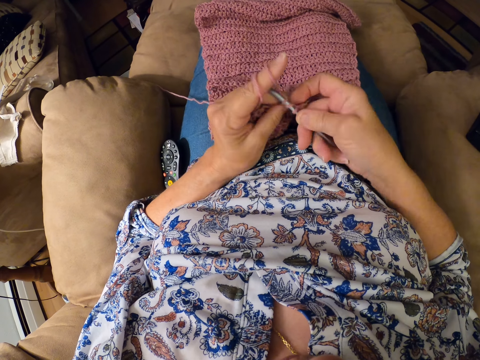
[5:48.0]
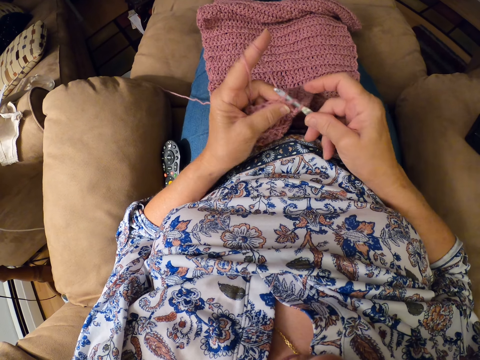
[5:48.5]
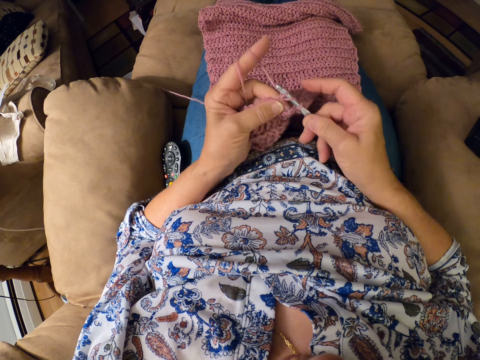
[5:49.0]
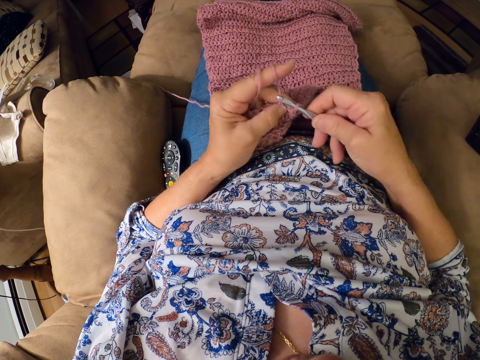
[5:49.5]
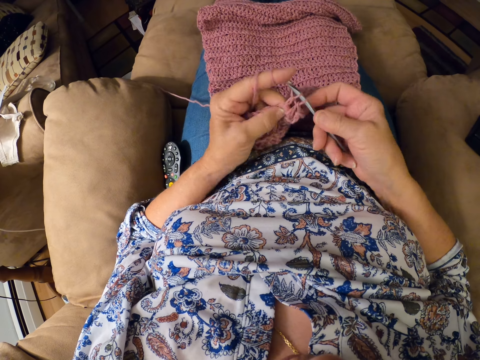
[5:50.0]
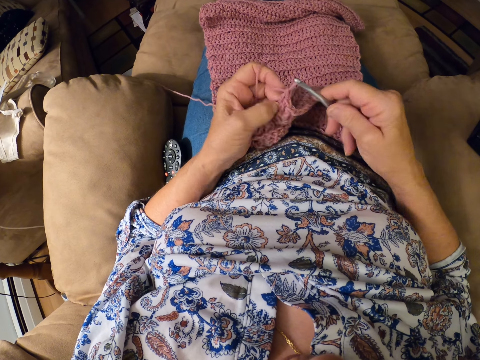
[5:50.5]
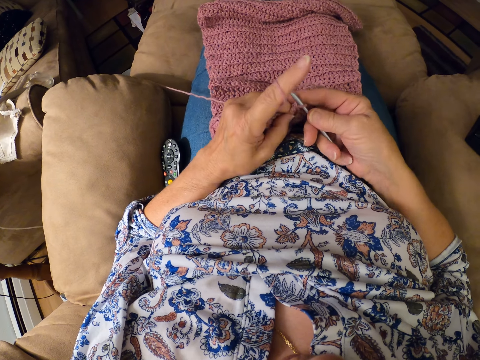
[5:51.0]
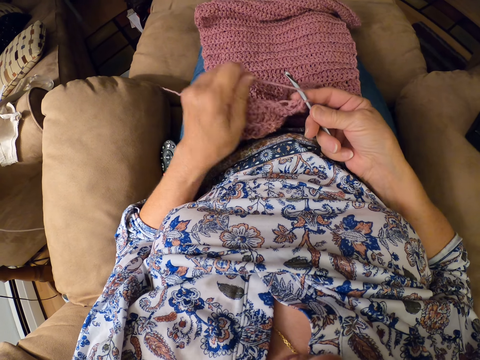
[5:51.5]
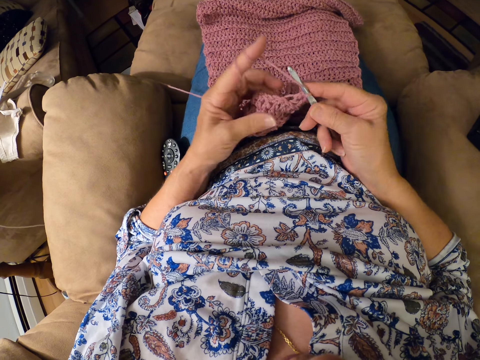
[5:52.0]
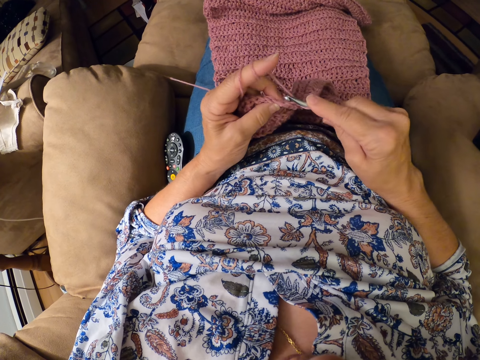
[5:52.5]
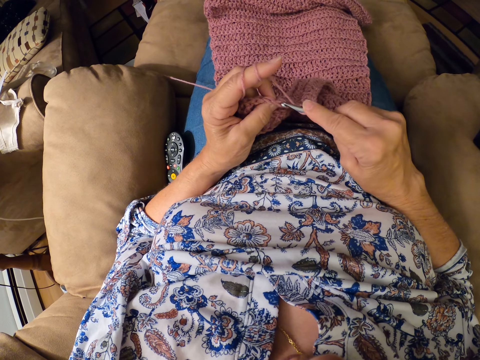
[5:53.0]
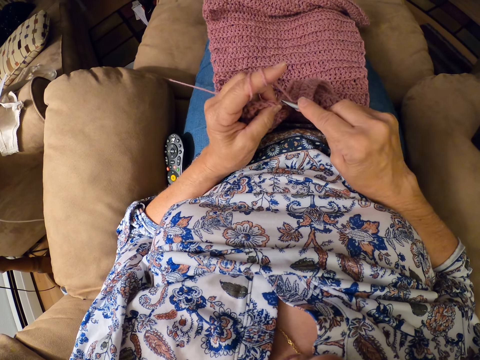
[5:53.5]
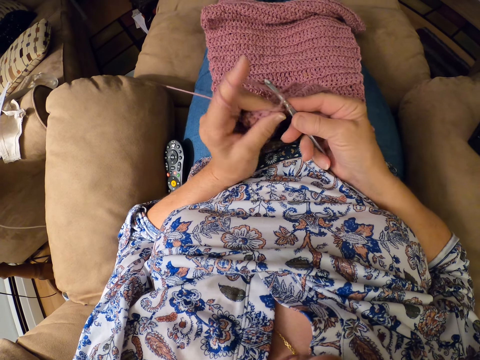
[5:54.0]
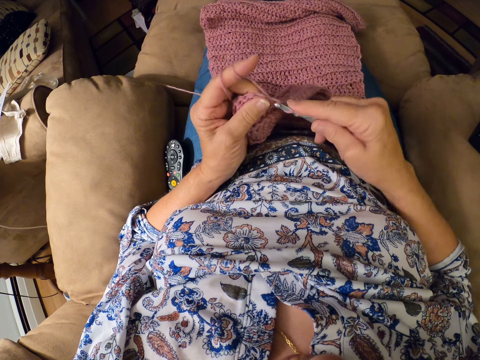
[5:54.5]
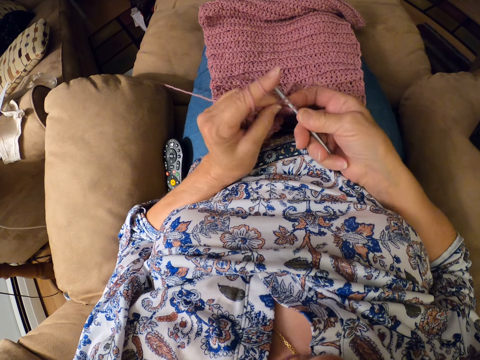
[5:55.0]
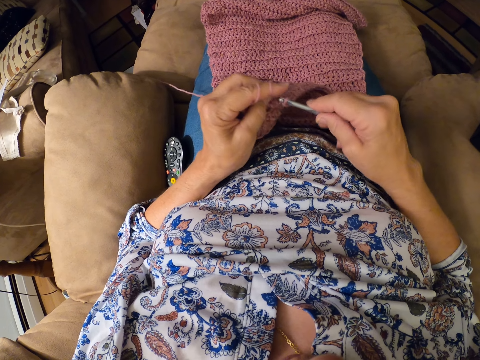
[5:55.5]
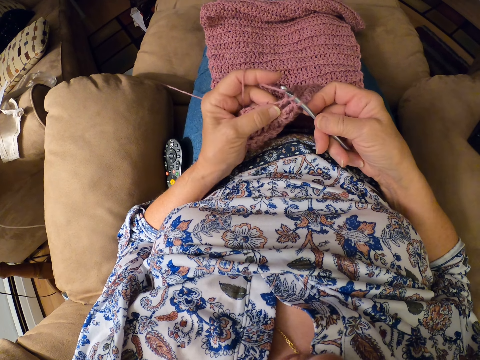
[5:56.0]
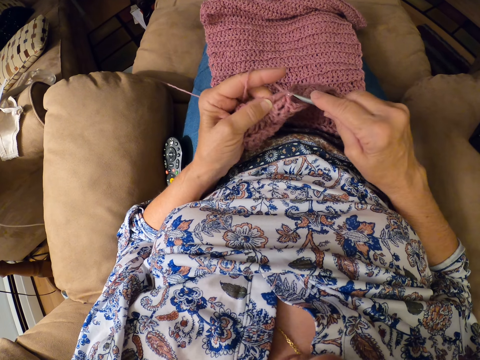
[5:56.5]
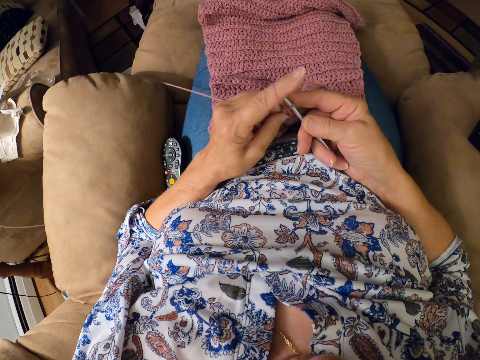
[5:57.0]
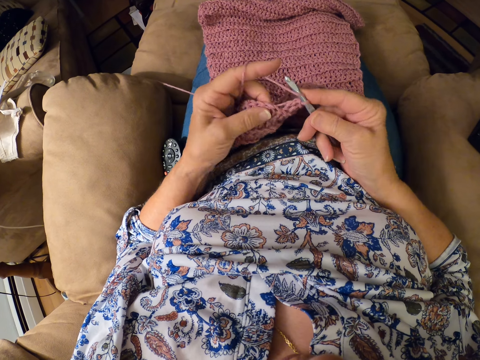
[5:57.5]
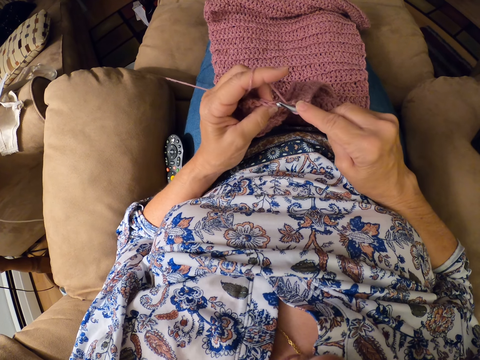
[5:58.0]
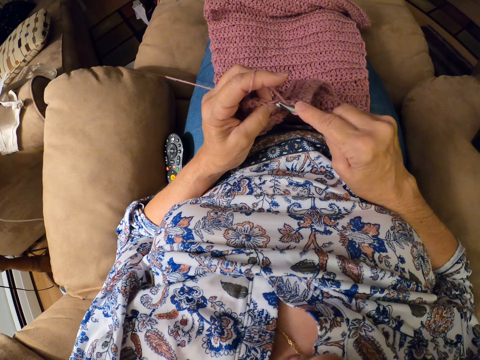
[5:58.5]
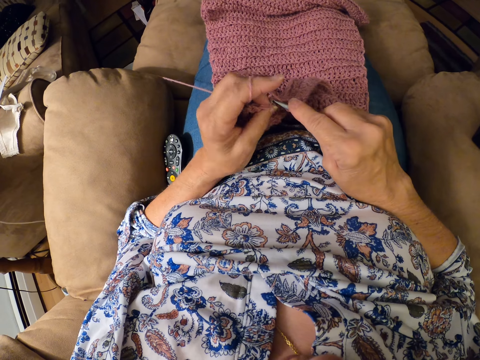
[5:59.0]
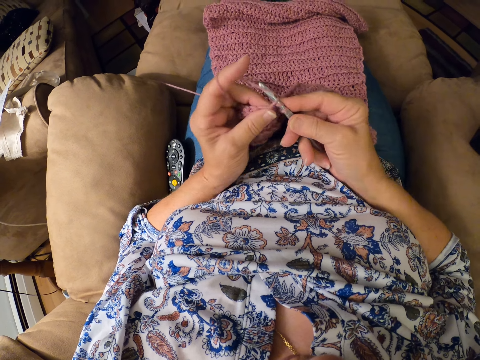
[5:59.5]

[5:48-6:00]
The camera wearer lets go of the knitted yarn, rolls the yarn on her finger and holds the knitted yarn with her fingers. She knits the yarn with a knitting hook.

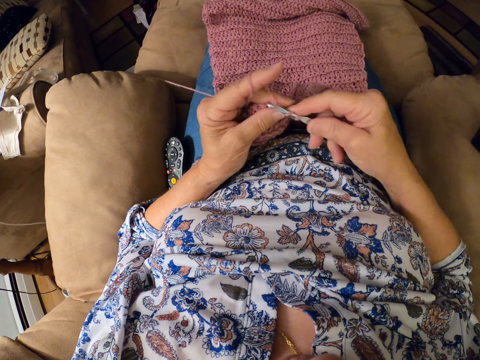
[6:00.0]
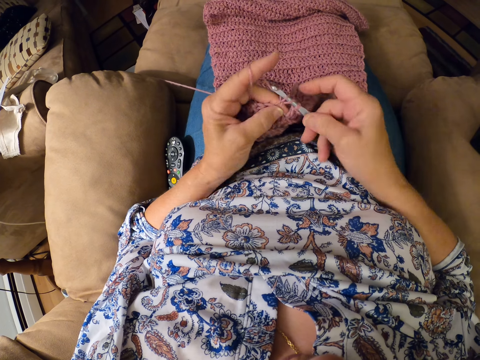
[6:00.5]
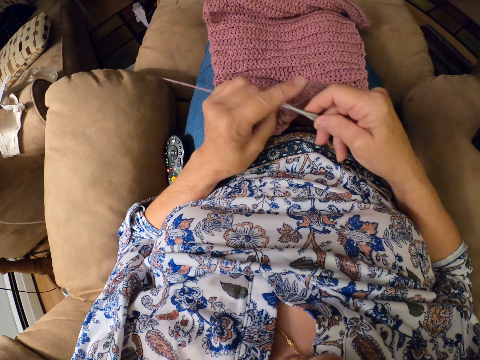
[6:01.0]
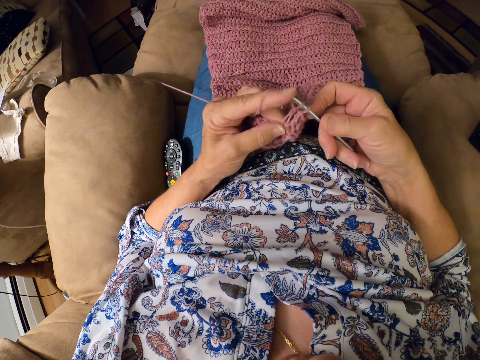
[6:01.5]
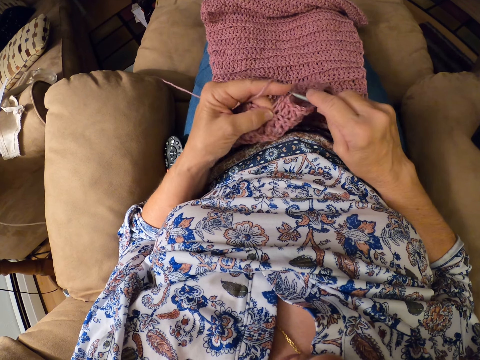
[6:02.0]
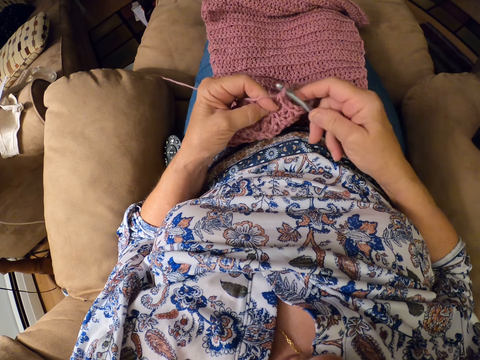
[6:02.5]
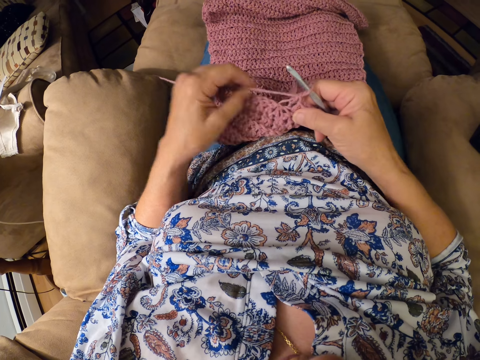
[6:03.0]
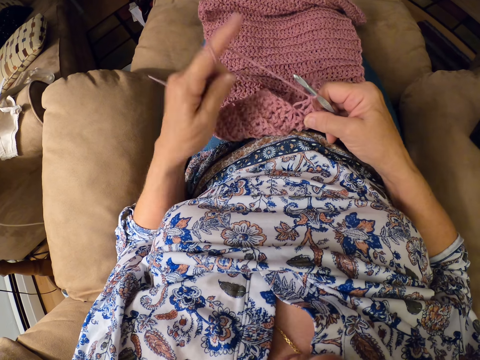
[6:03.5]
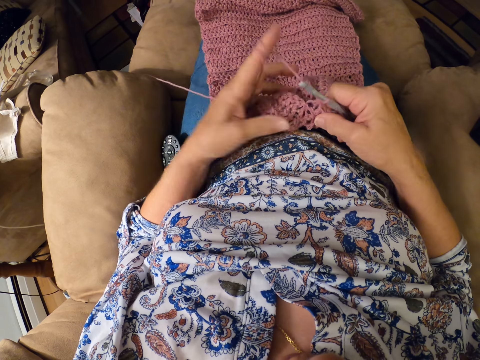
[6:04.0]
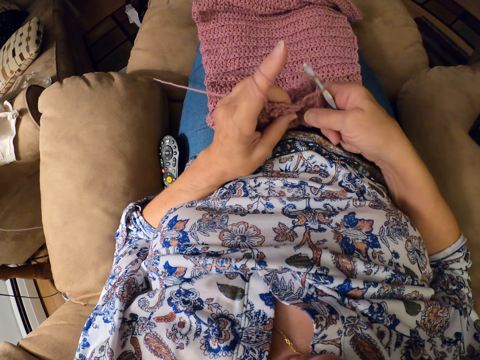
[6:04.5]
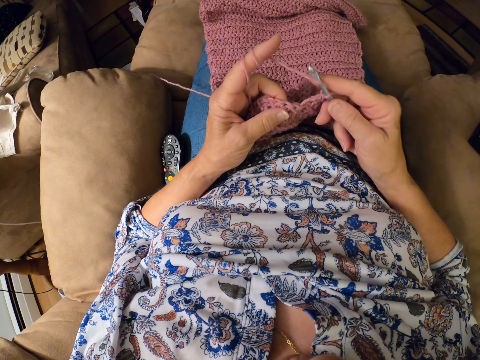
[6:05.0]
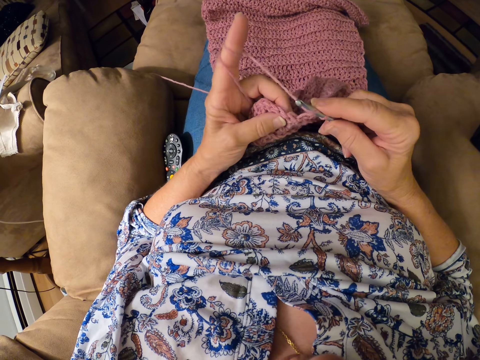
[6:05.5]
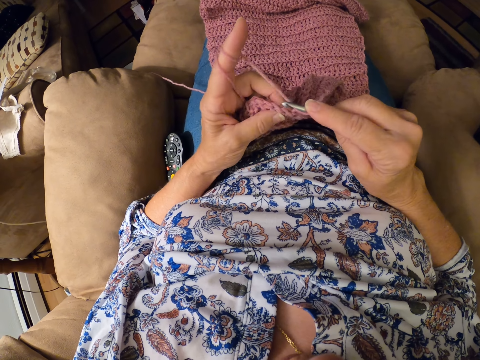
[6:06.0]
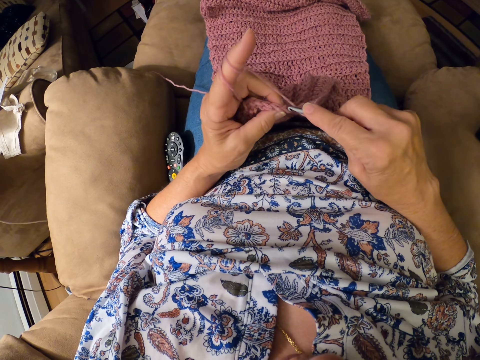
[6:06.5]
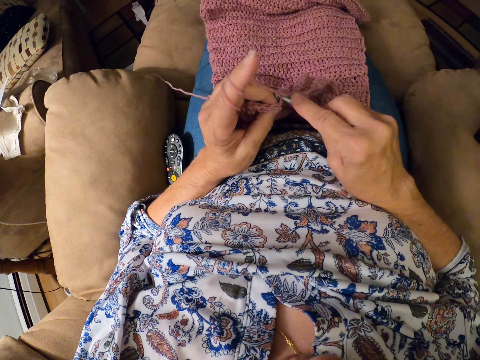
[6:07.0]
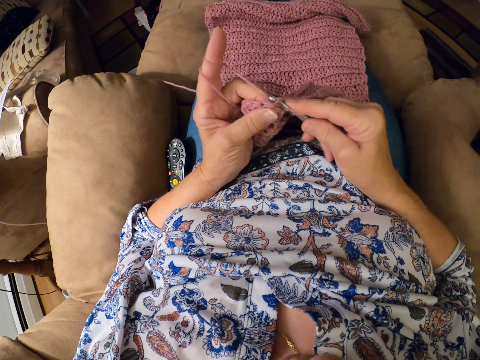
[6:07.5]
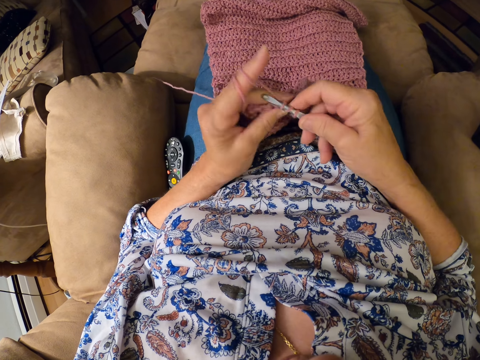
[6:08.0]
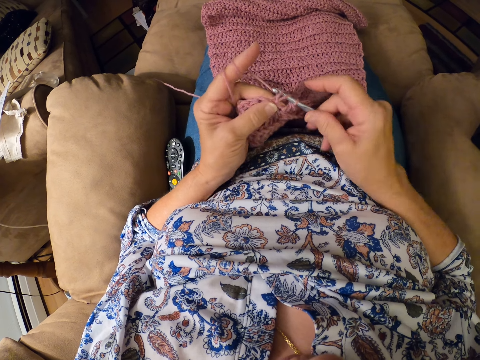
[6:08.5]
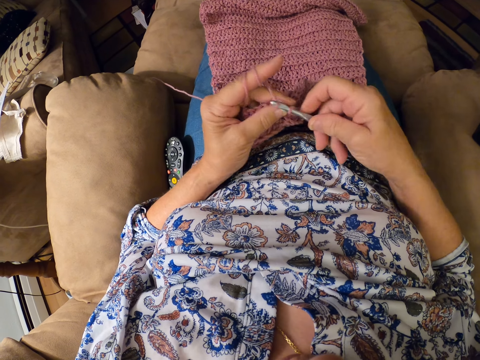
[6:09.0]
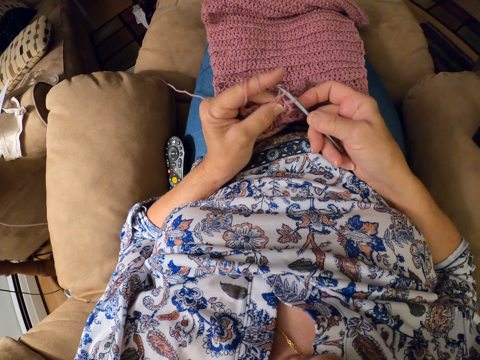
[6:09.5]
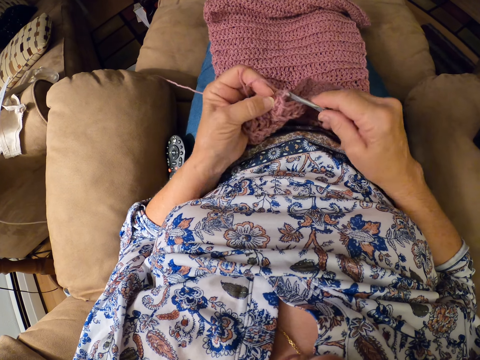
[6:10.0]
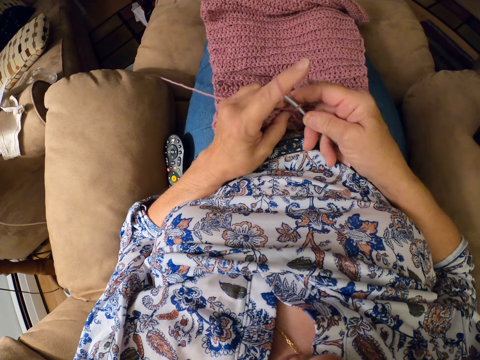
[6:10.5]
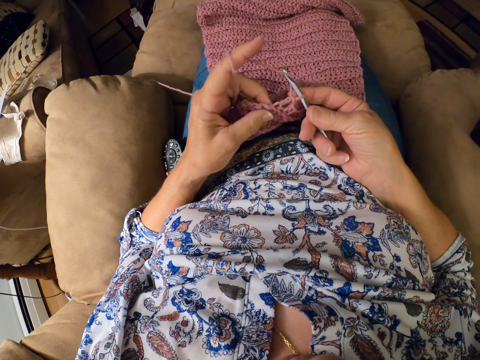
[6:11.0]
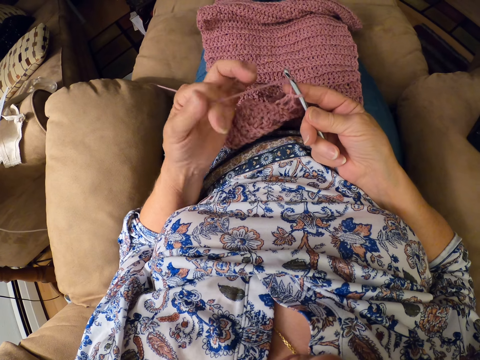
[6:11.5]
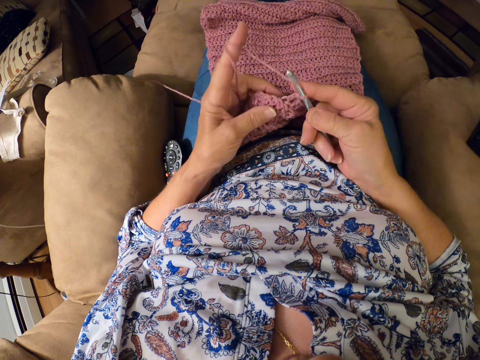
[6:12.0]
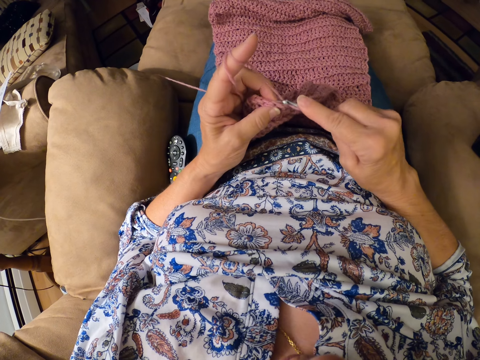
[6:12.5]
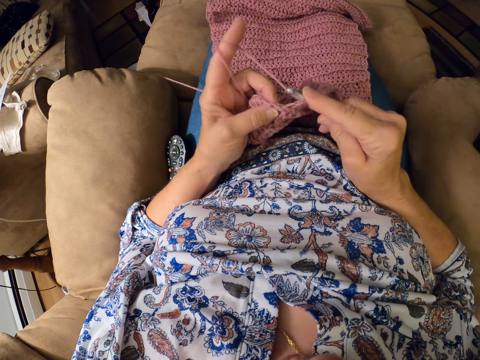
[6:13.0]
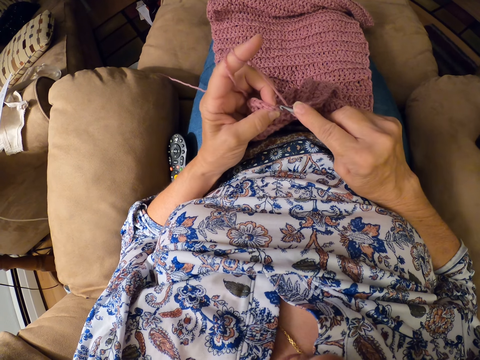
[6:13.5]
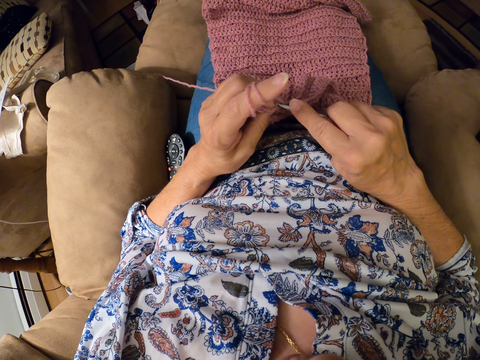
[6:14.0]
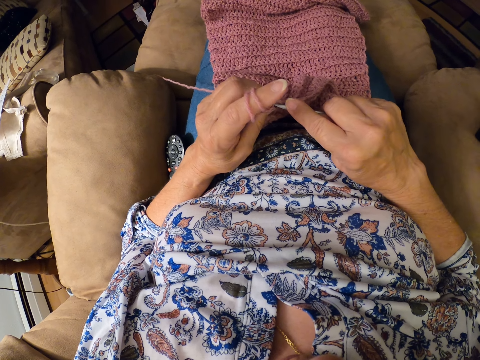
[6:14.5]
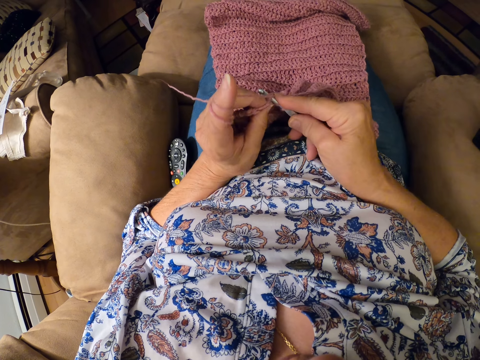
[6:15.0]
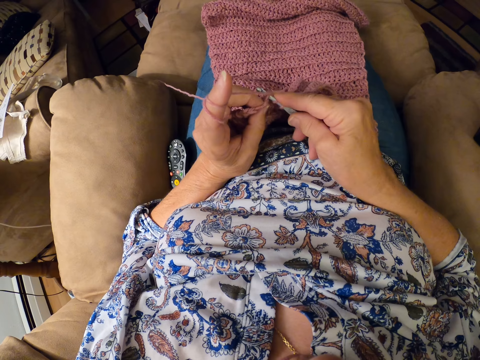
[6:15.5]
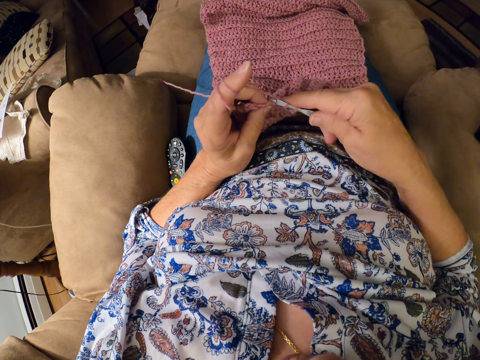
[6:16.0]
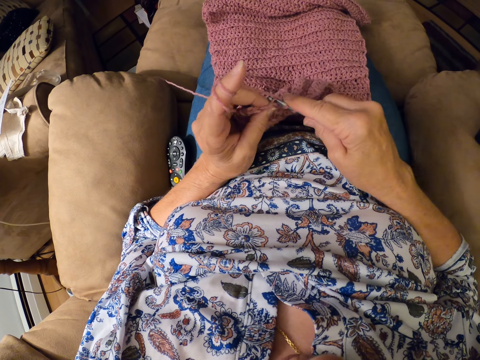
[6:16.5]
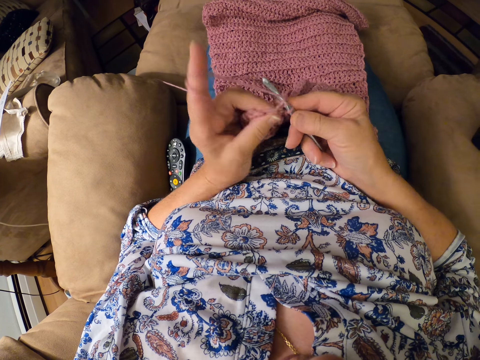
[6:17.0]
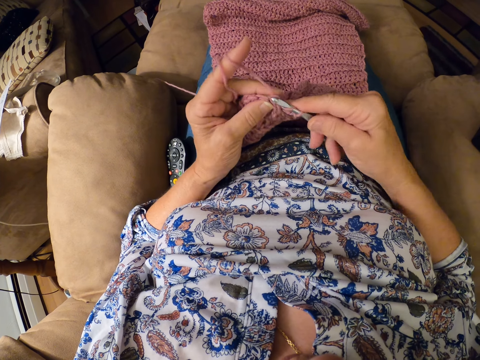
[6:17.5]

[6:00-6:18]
The camera wearer holds the knitted yarn with her other hand. She moves her hand backwards. She rolls the yarn on her finger. She holds the knitted yarn with her fingers. She knits the yarn with a knitting hook. She moves her hand backwards, lets go of the yarn, rolls the yarn on her finger and holds the knitted yarn with her fingers. She knits the yarn with the knitting hook.
